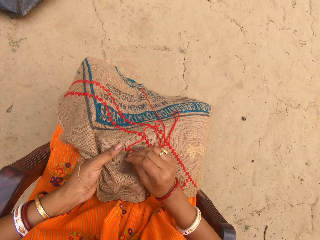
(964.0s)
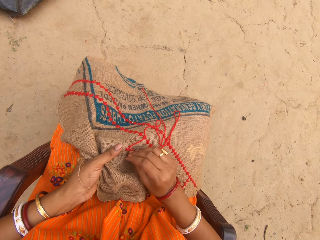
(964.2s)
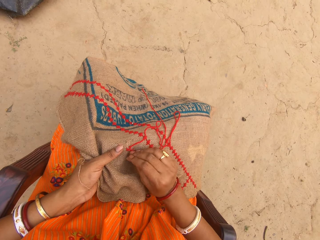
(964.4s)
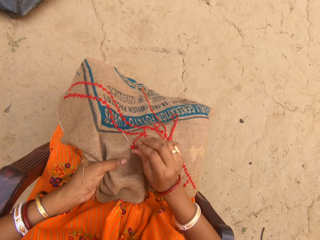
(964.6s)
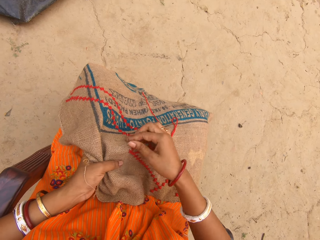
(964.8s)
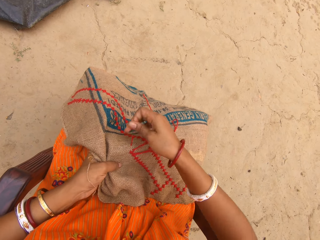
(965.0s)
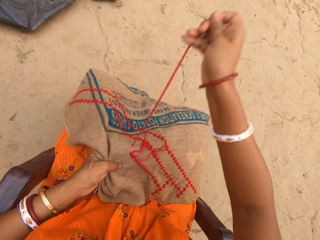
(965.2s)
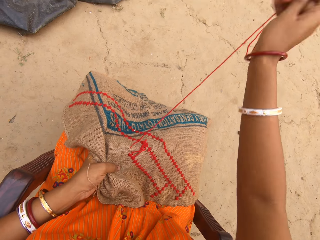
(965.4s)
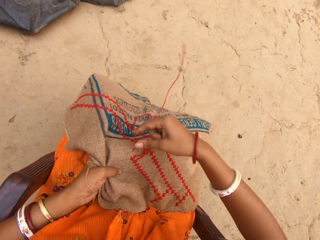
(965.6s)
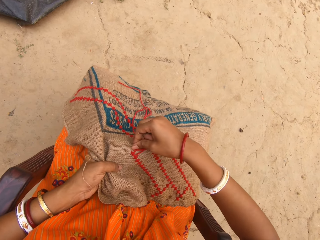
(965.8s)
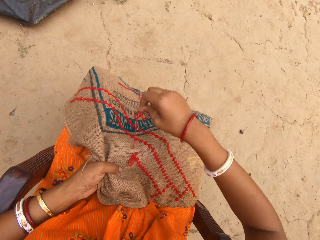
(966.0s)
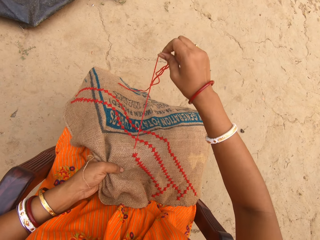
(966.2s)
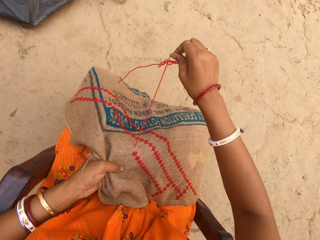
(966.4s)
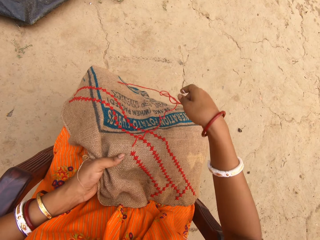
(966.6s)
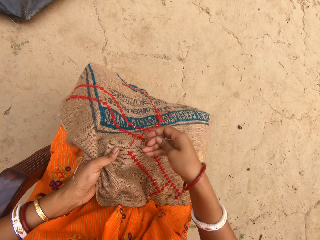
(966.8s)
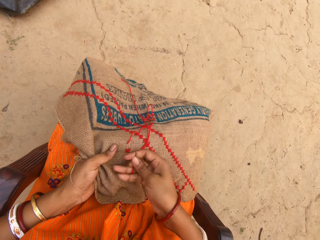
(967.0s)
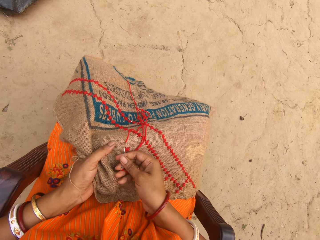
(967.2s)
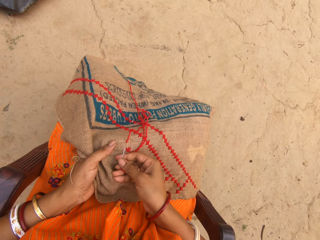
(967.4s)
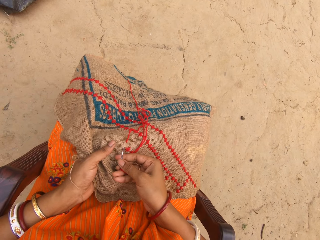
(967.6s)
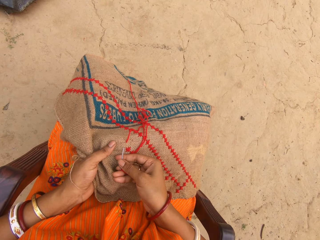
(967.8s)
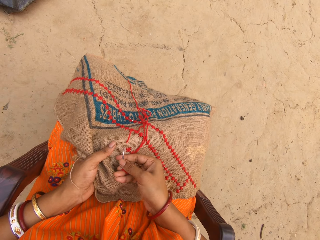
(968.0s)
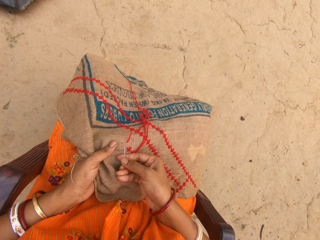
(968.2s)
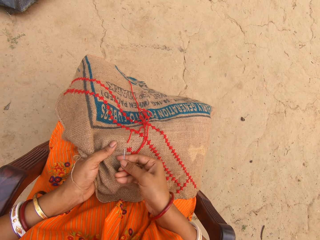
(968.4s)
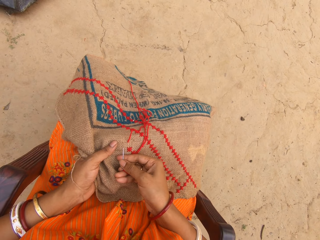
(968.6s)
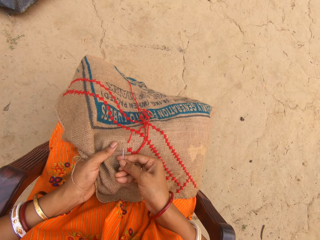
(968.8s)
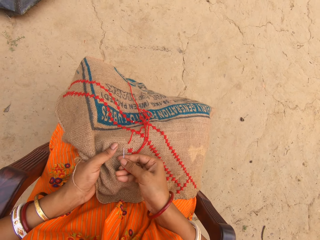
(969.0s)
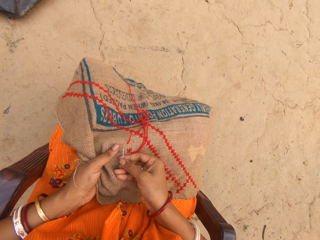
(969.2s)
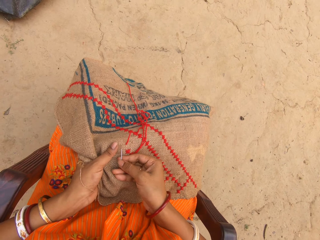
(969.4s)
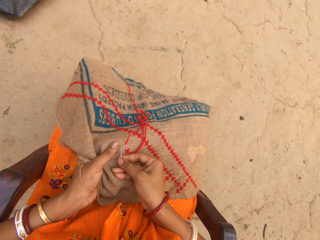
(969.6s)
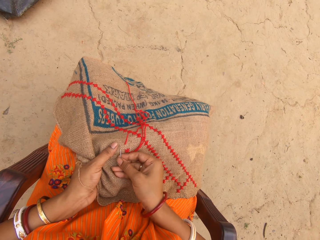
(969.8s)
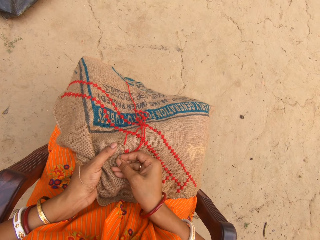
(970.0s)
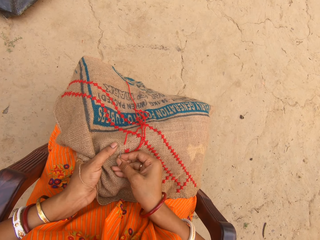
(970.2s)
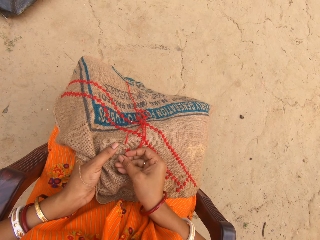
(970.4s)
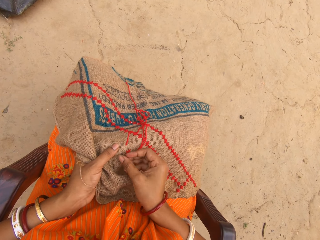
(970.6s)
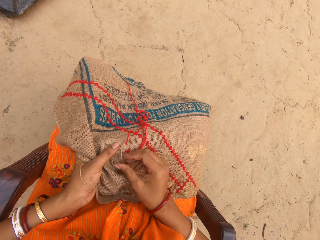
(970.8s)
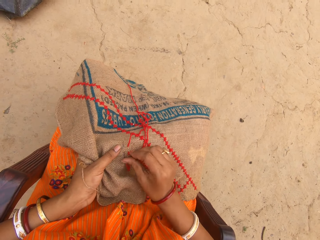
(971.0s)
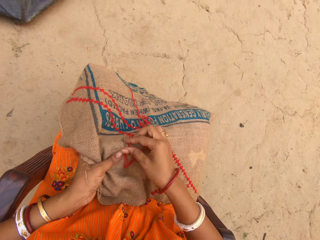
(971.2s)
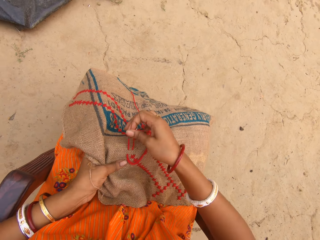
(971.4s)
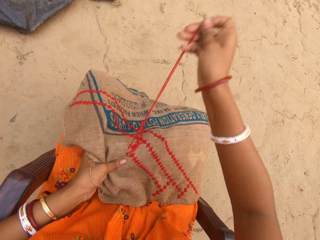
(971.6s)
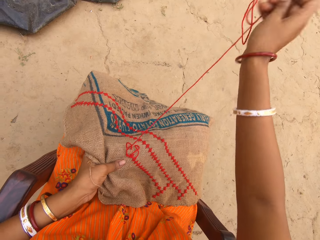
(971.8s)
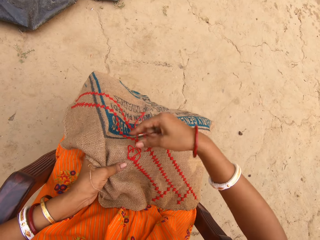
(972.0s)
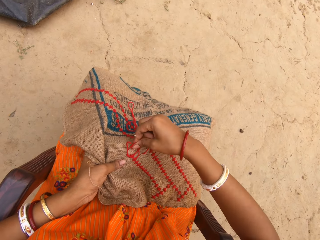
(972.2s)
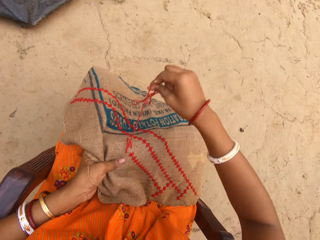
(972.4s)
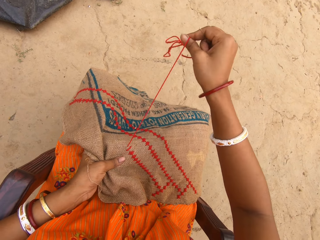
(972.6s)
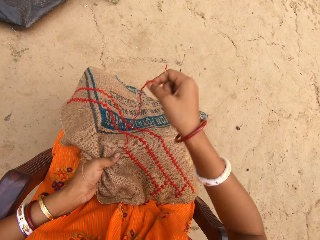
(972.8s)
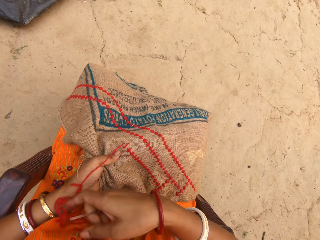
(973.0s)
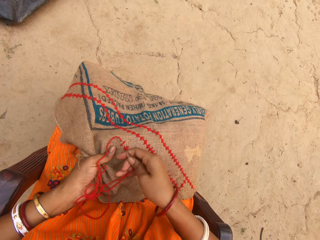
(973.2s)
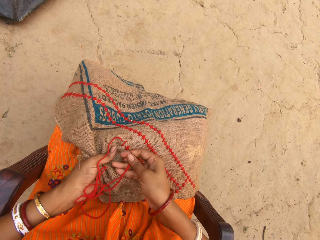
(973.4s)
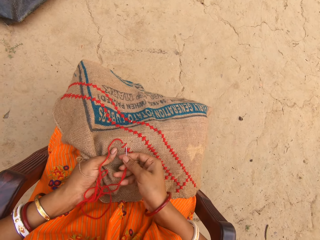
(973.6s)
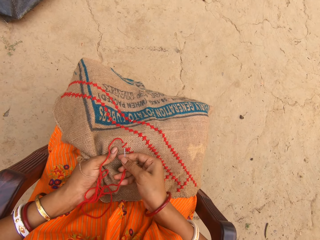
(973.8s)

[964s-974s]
The camera wearer pulls out a thread with a needle. They sew a fabric with the needle. They pull out the thread with the needle.

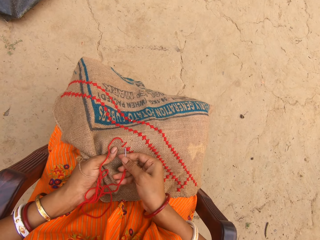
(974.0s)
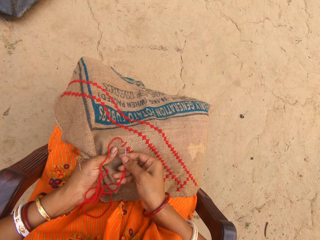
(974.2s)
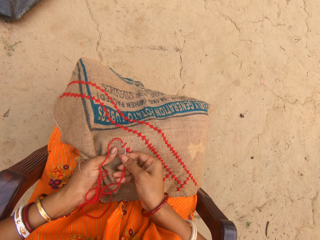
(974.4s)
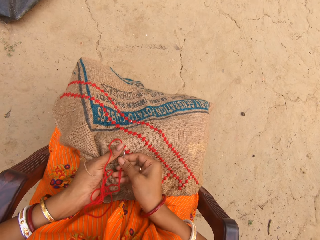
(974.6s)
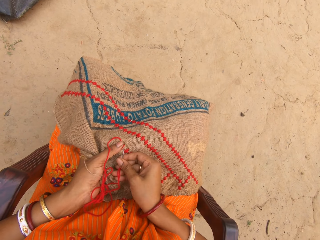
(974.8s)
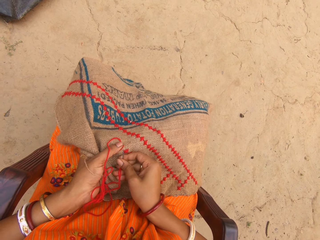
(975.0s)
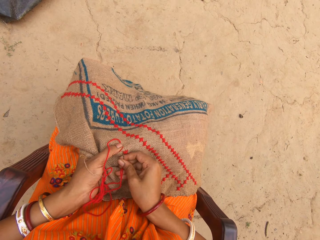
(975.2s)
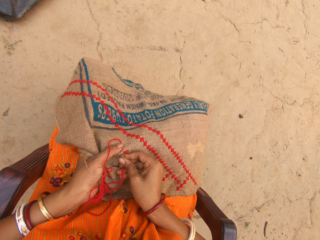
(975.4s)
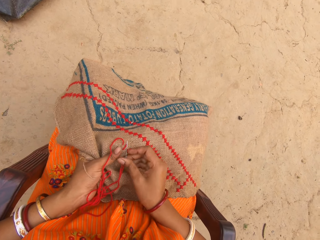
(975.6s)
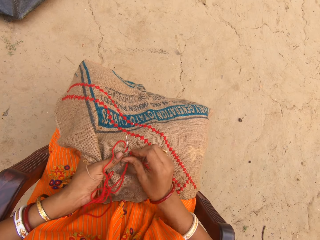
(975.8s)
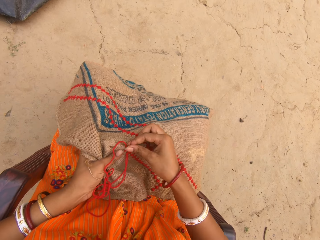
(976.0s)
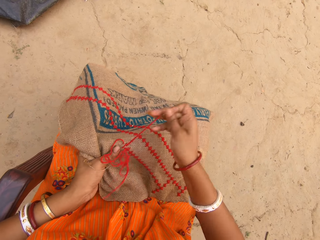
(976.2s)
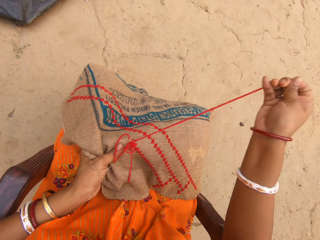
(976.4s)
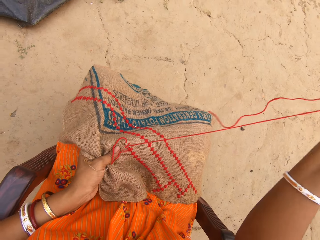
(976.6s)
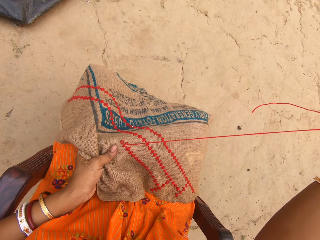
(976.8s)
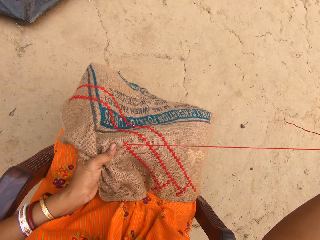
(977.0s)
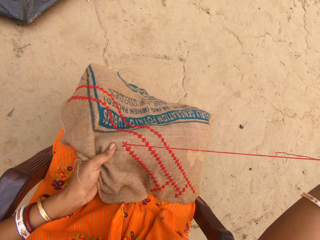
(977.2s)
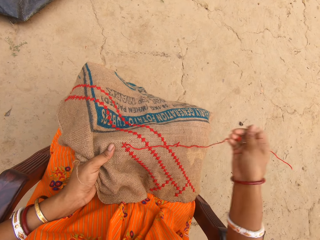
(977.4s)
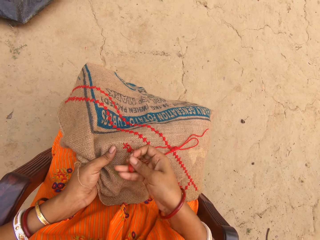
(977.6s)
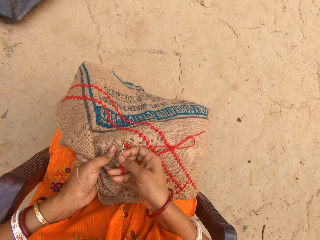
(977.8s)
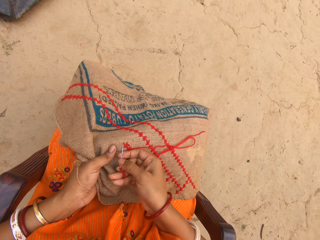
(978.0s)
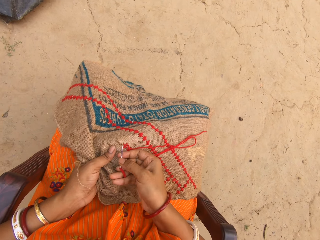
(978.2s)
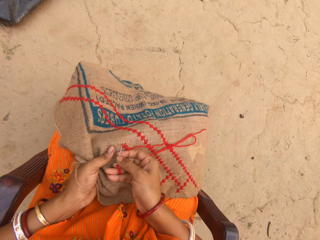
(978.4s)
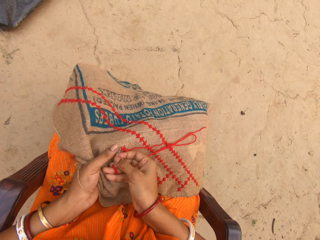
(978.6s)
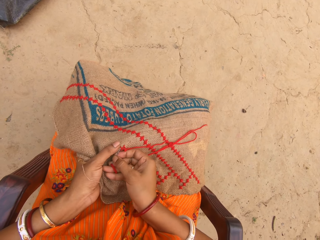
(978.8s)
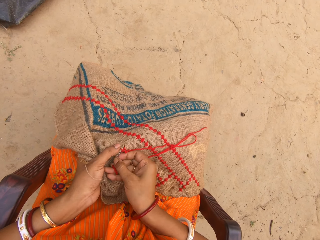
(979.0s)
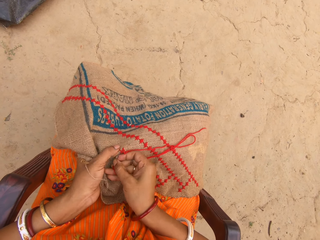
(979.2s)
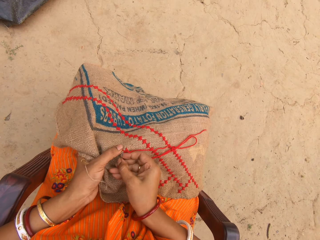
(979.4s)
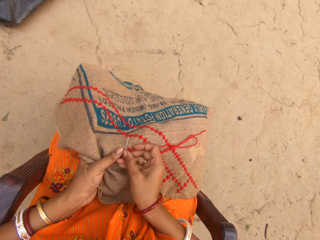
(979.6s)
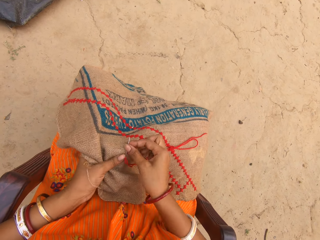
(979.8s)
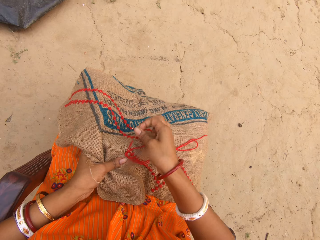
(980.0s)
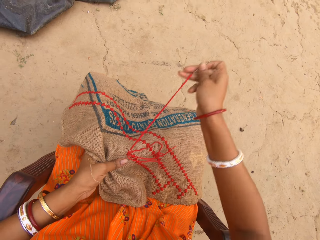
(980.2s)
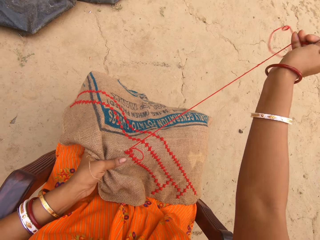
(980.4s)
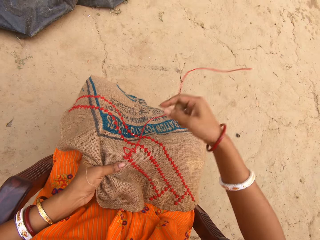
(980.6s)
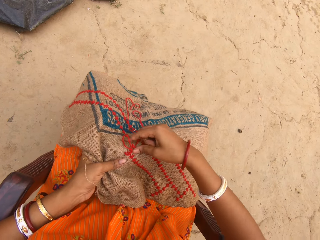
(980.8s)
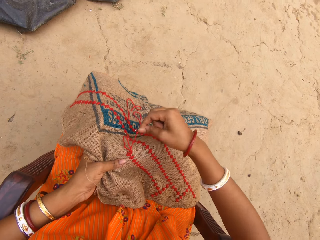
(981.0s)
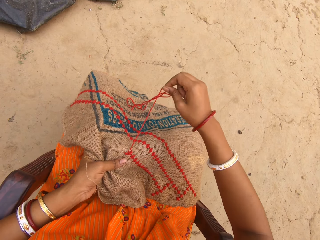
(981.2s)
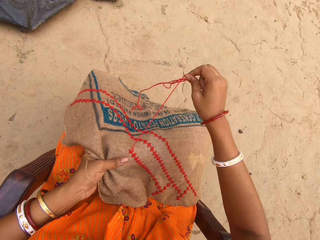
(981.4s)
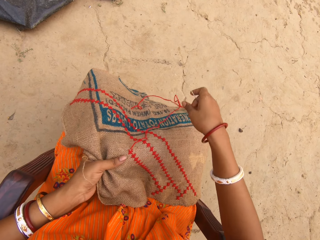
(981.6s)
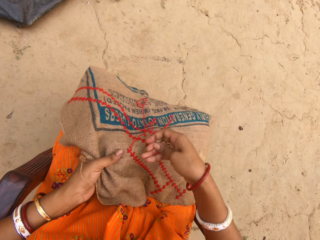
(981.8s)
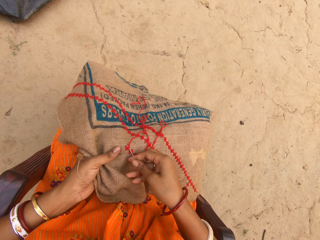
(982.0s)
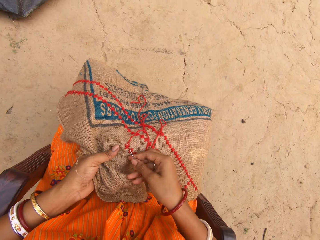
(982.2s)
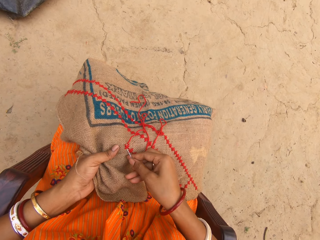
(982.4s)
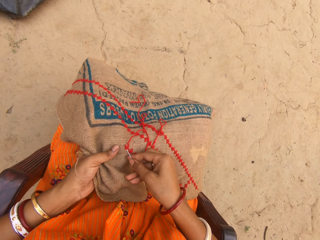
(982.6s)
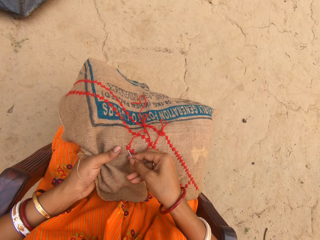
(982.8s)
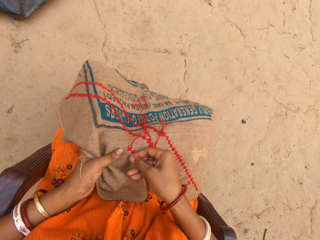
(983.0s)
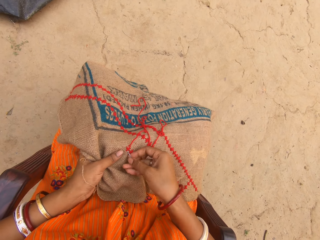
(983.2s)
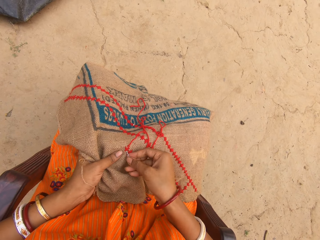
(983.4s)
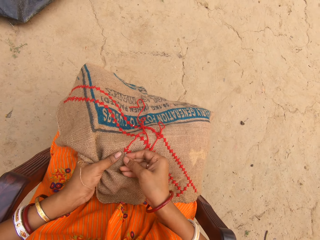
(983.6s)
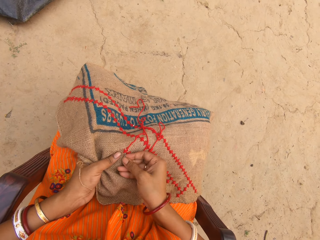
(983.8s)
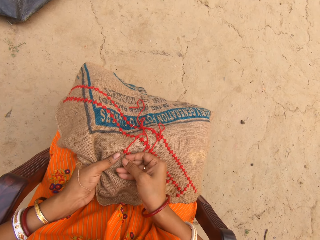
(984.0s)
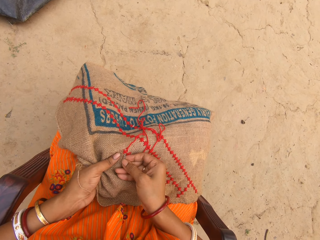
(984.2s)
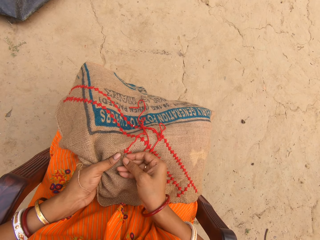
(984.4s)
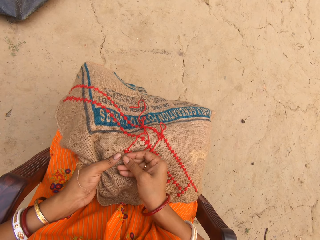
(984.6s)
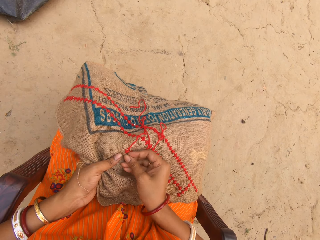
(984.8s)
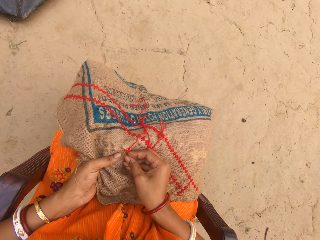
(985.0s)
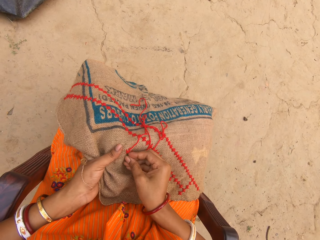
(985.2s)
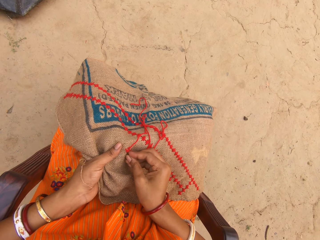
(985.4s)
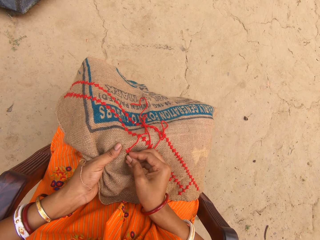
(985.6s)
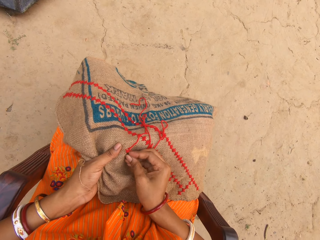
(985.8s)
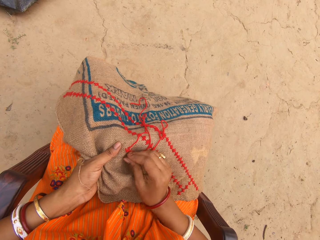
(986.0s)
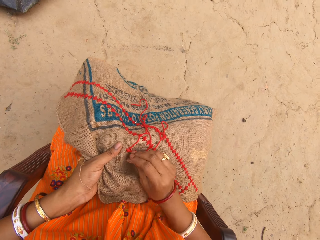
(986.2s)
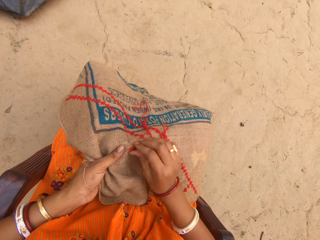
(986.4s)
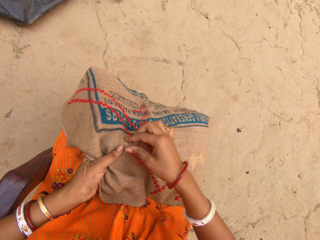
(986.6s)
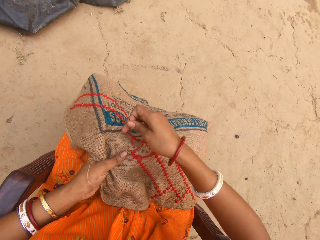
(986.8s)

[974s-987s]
The camera wearer sews a fabric with a needle. They pull out a thread with the needle. They sew the fabric with the needle. They pull out the thread with the needle. They sew the fabric with the needle.
